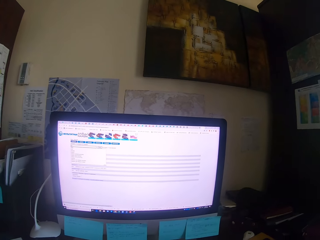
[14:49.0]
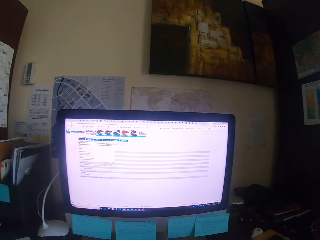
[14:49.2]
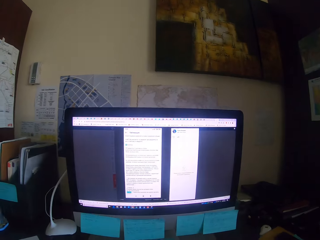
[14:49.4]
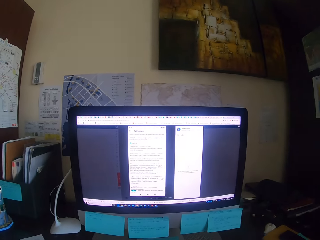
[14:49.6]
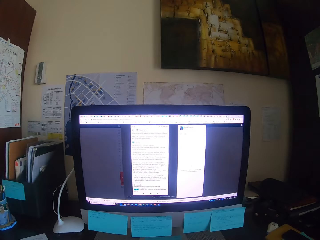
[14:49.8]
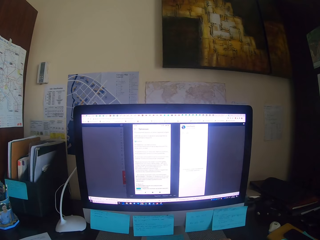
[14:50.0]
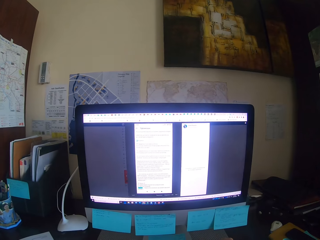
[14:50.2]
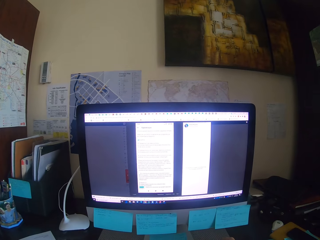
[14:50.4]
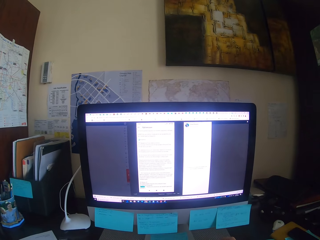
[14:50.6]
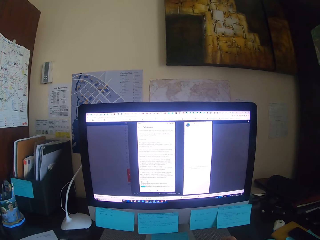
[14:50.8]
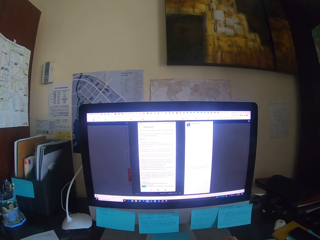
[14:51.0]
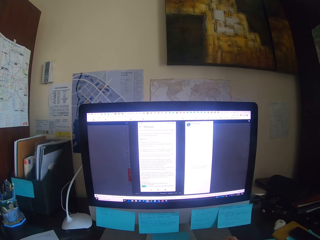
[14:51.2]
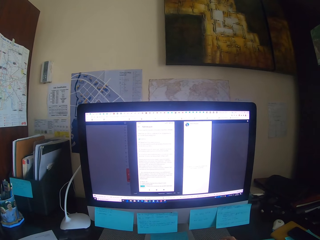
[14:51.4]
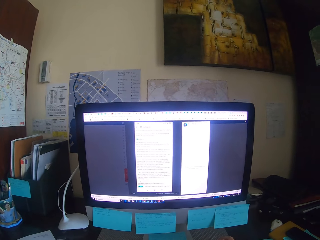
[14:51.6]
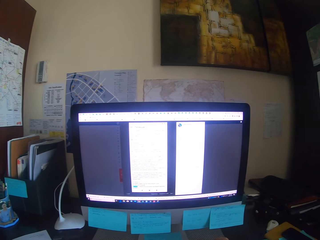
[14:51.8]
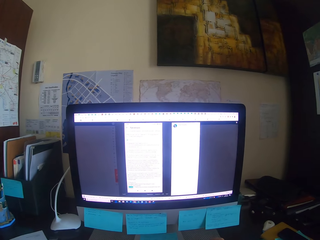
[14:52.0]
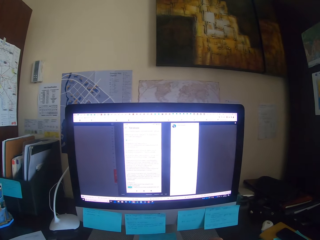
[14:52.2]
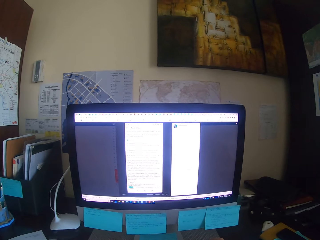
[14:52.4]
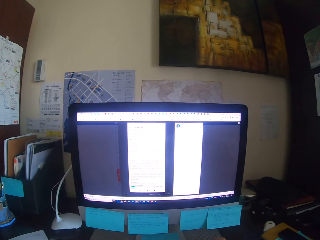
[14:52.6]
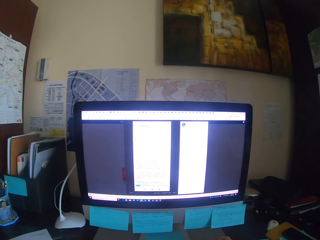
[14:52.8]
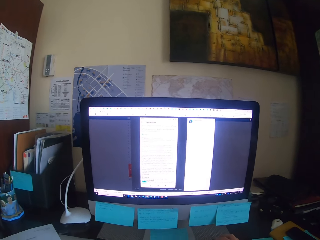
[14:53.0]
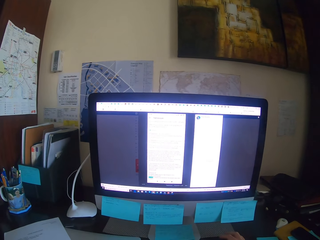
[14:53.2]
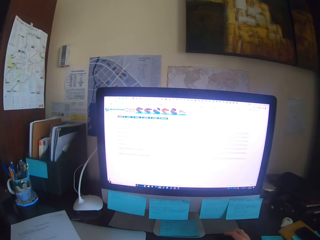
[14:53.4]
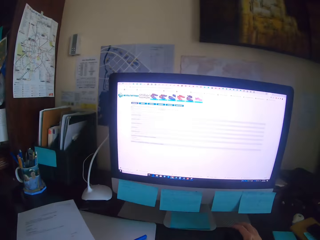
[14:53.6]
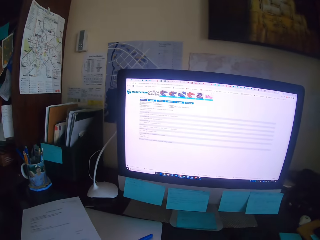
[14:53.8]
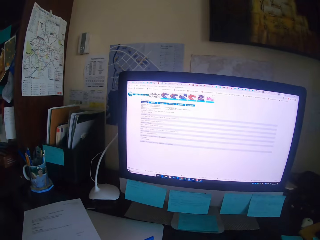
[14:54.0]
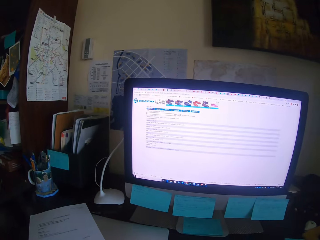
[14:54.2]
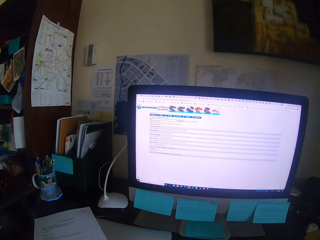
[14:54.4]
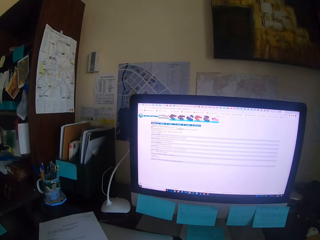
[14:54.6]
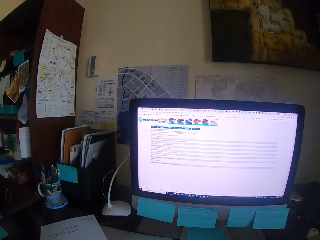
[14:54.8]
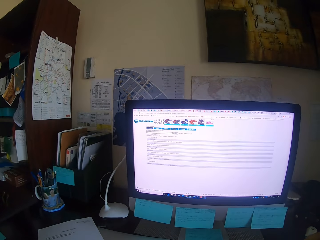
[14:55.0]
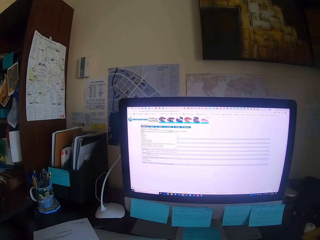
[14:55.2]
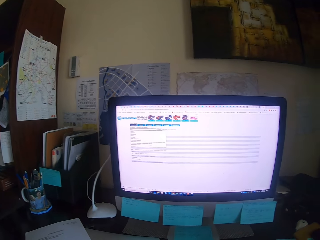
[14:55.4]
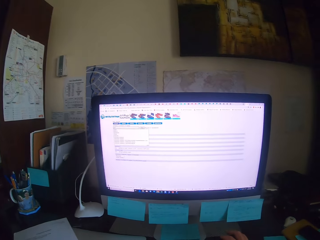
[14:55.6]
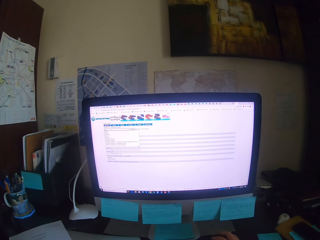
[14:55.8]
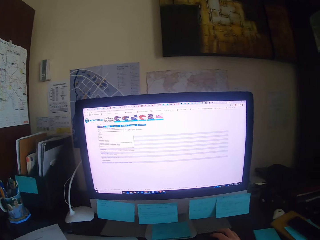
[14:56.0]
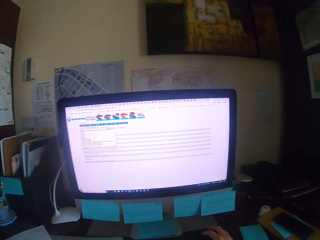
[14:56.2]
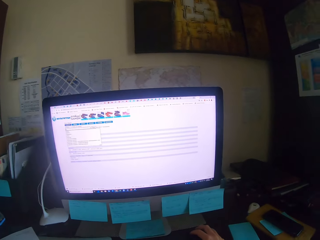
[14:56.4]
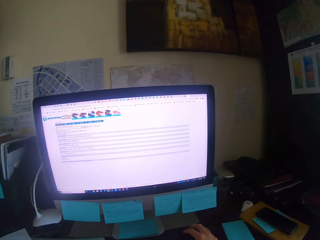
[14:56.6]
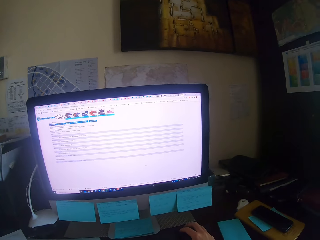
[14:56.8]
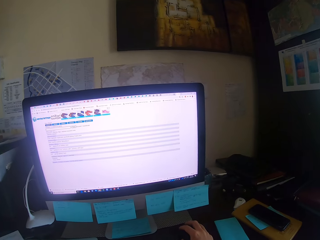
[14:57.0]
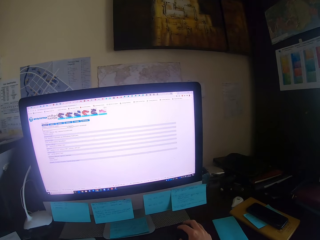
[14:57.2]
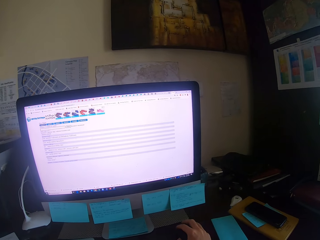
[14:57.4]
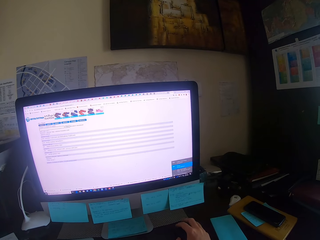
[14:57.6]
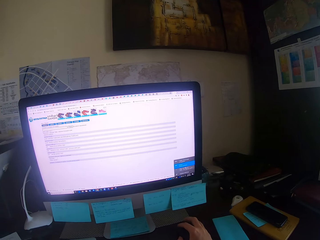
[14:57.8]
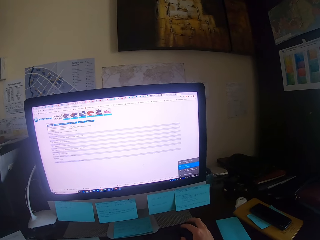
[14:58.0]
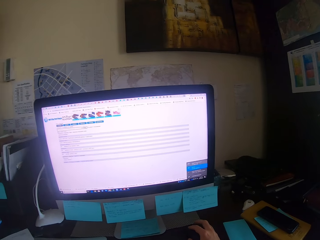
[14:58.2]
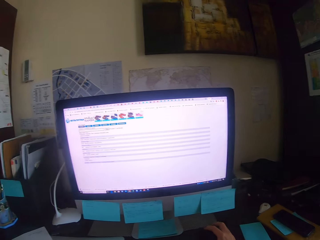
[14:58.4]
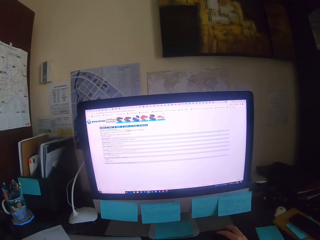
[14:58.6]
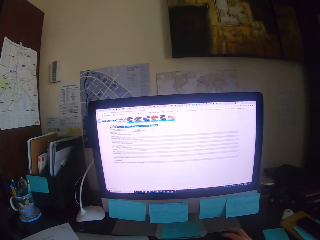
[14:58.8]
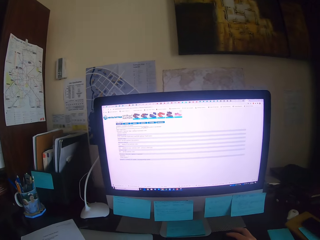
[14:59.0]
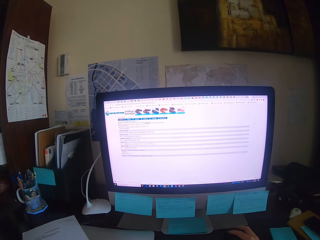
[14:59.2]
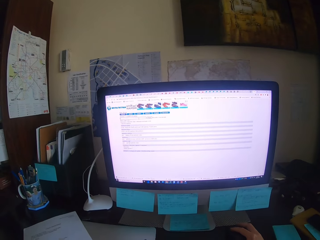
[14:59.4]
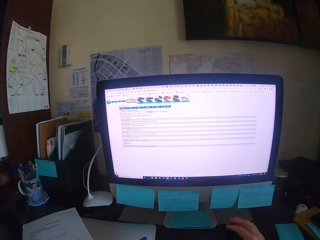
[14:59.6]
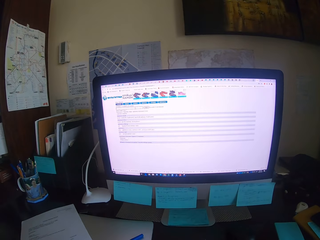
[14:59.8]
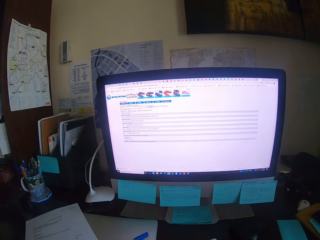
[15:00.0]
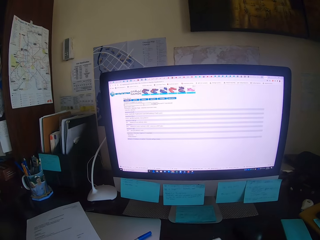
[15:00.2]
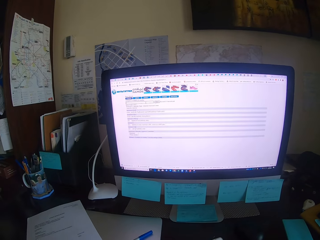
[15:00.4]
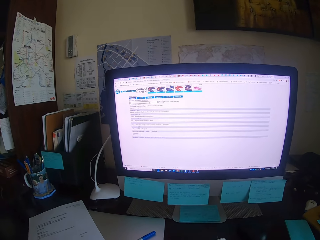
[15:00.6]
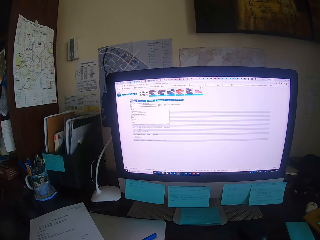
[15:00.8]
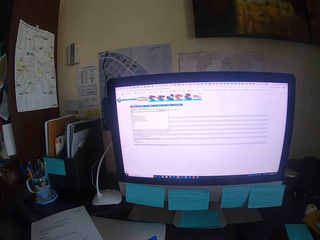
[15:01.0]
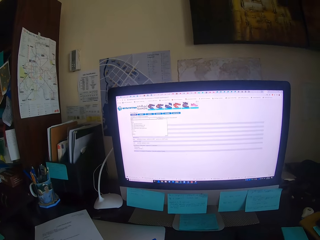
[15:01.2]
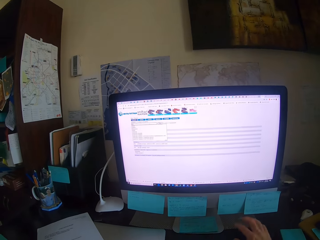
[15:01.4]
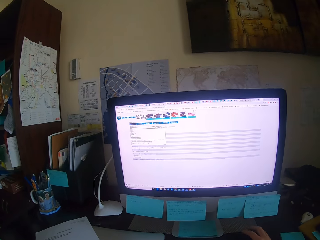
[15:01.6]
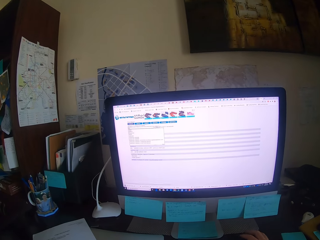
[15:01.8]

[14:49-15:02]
The camera wearer operates the desktop. They type on a keyboard. They focus on a computer. They type on the keyboard. They look around. They focus on the computer. They type on the keyboard.

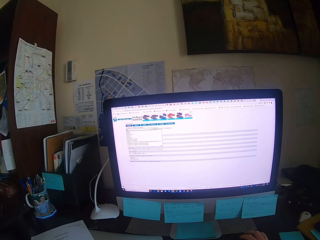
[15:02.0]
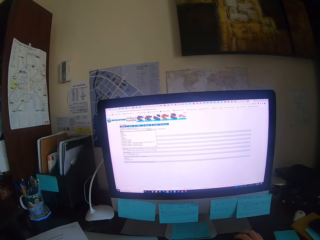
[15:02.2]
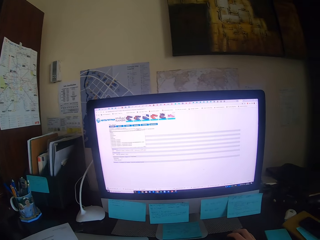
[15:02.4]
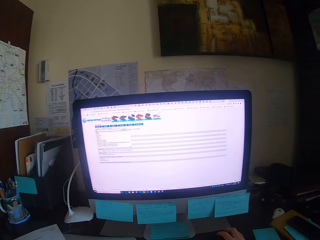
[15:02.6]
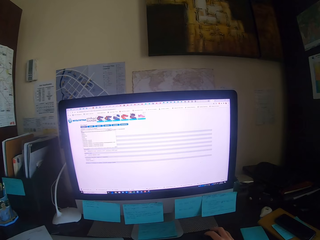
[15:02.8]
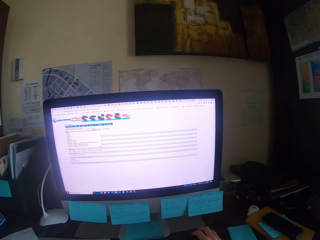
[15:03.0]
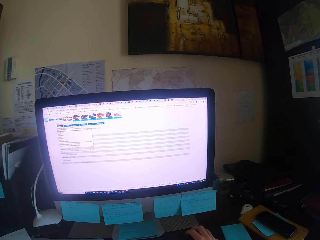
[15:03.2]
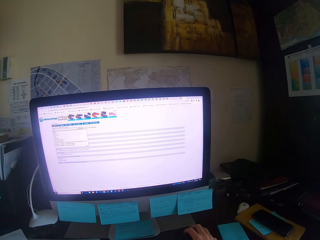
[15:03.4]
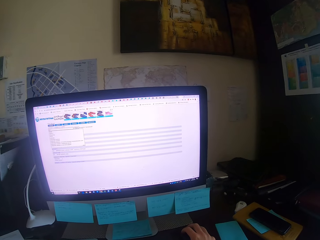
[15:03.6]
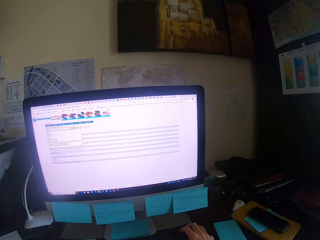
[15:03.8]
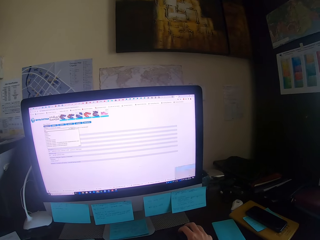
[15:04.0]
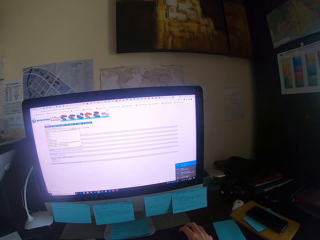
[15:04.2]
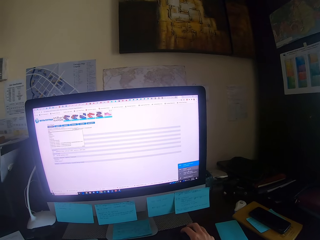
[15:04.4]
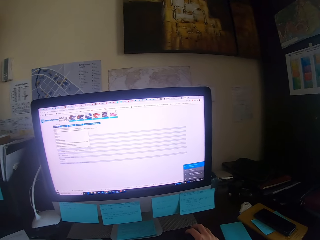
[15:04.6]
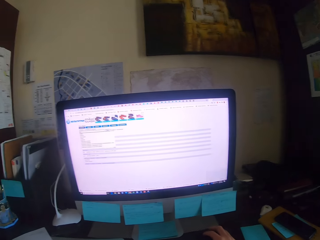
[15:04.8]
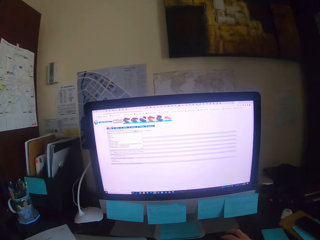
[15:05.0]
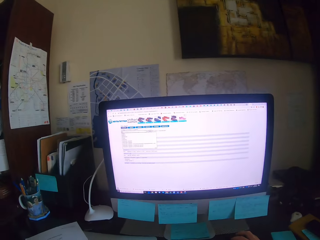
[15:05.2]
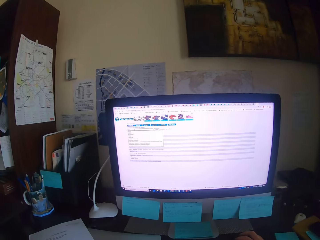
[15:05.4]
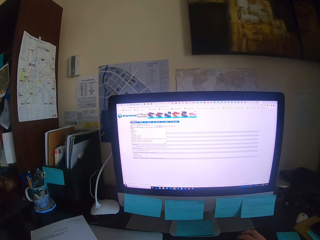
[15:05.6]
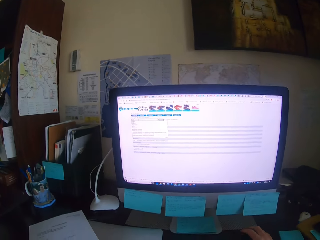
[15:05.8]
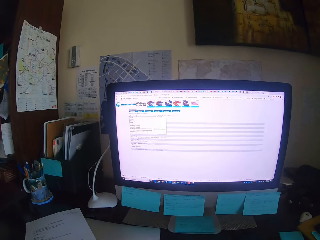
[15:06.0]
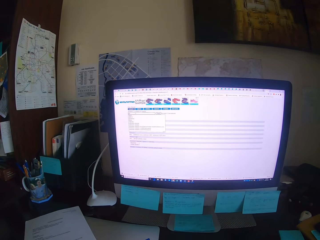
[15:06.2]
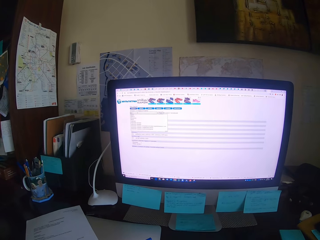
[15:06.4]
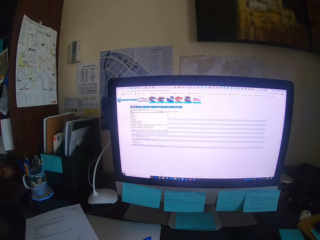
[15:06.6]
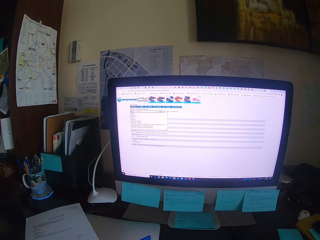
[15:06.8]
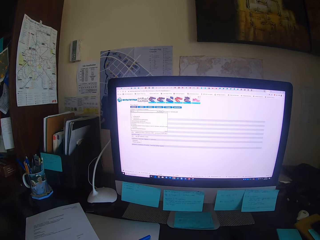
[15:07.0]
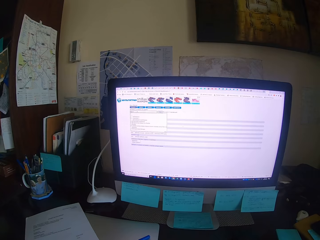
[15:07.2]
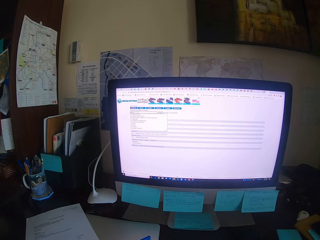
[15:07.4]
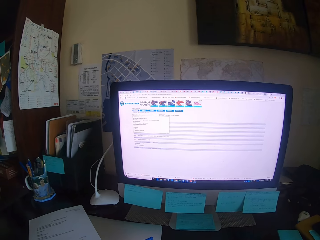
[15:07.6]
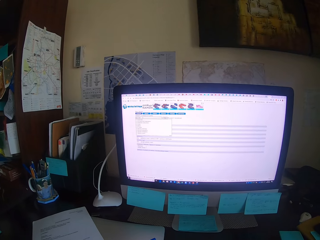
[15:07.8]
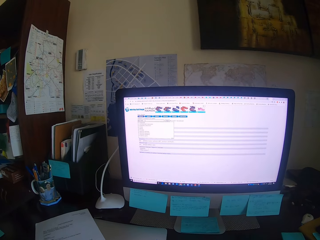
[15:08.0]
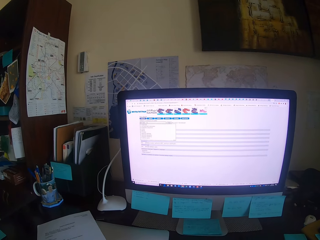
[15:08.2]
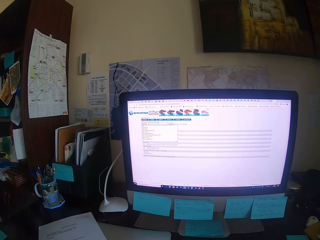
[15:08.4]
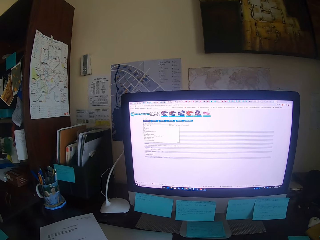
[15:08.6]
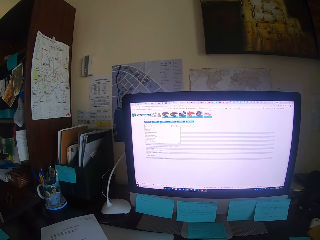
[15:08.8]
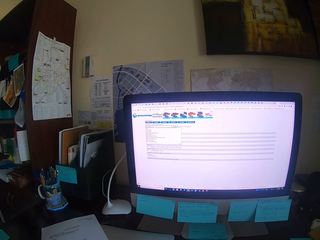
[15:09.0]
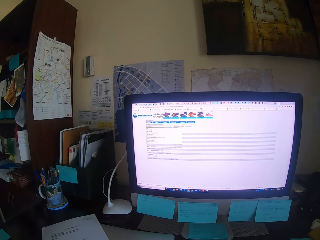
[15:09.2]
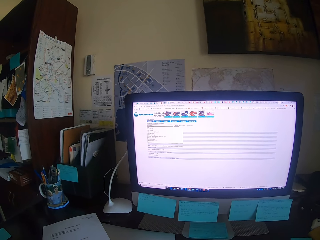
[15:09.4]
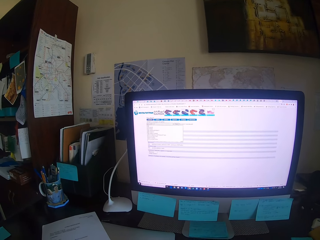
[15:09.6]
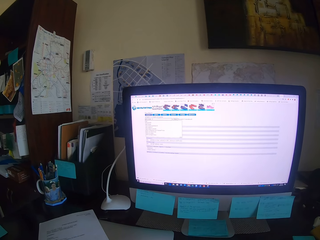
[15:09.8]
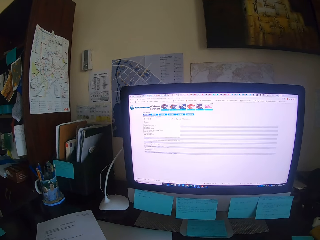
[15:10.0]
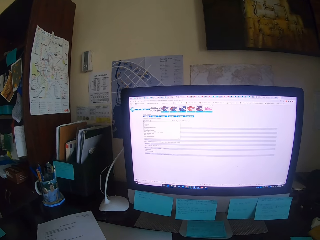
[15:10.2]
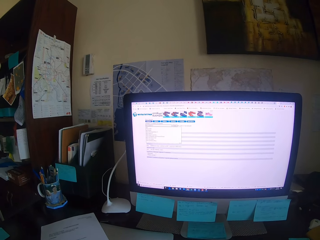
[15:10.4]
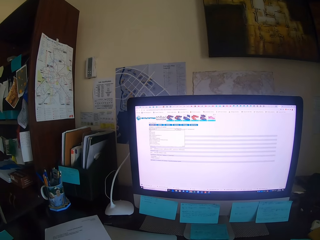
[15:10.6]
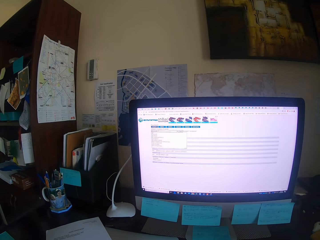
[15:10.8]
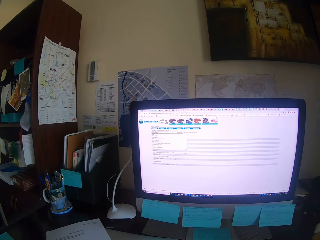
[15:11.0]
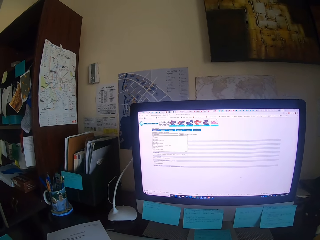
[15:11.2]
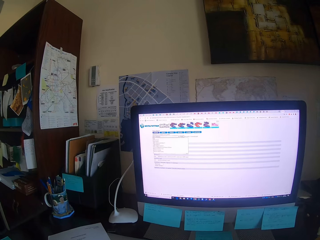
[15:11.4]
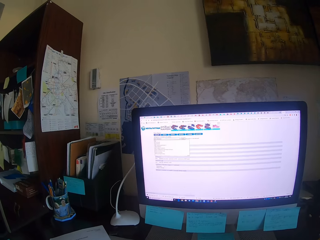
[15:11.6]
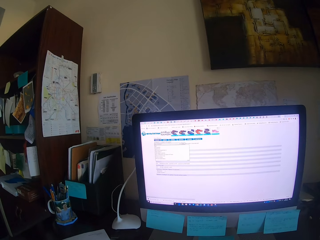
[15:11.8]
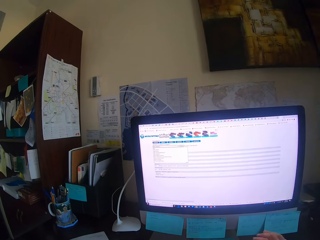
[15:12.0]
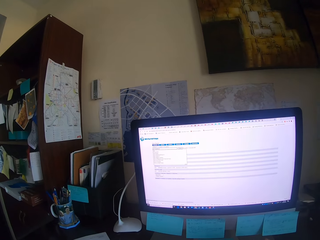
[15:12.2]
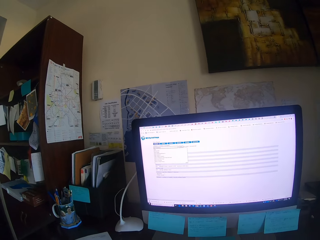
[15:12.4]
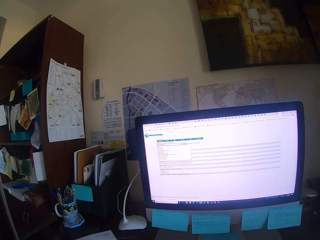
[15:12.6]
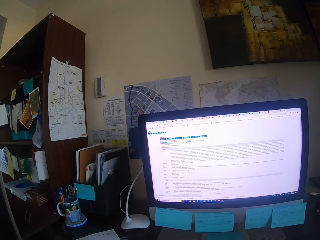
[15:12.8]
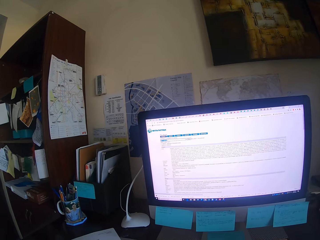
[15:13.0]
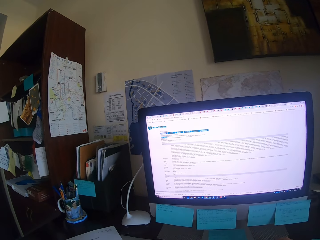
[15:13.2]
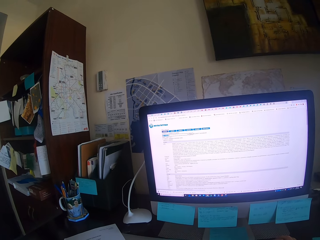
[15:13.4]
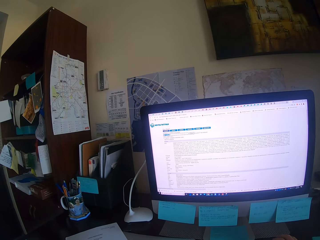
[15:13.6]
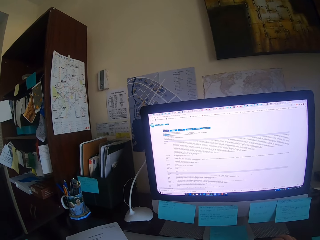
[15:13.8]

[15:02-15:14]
The camera wearer holds the mouse. They operate the desktop. They focus on a computer. They type on the keyboard. They type on the keyboard. They hold the mouse.
